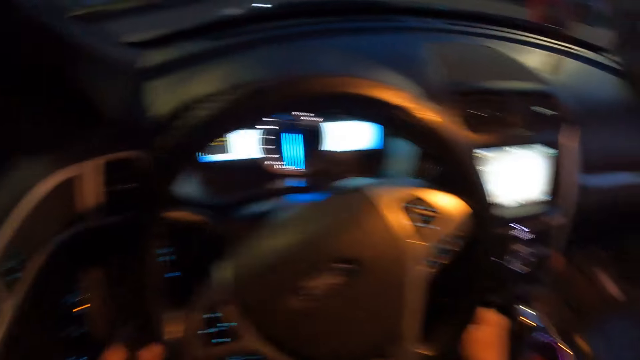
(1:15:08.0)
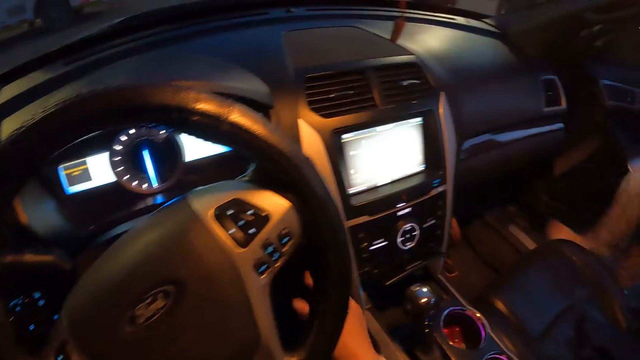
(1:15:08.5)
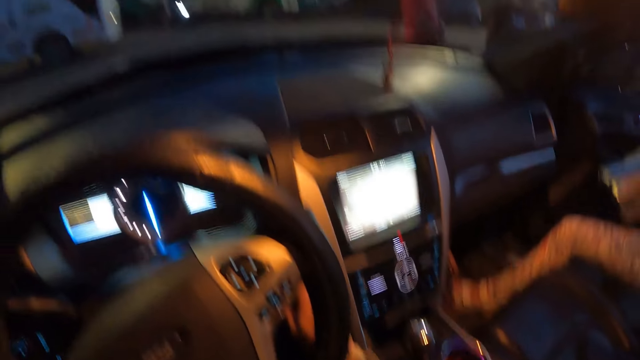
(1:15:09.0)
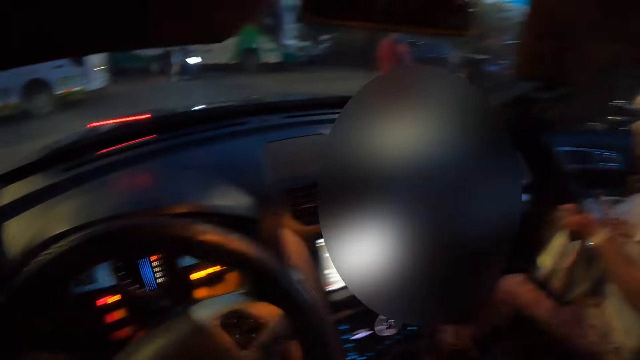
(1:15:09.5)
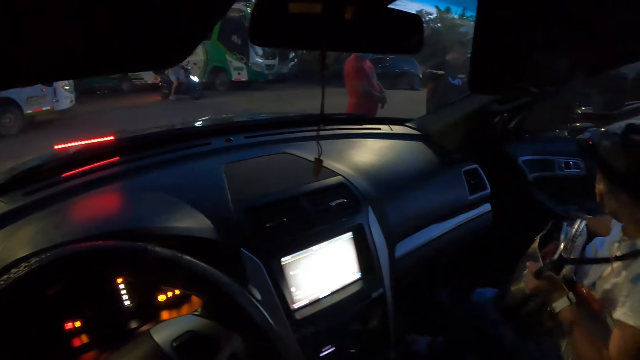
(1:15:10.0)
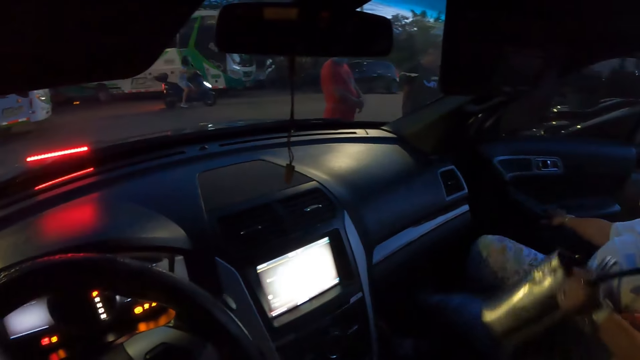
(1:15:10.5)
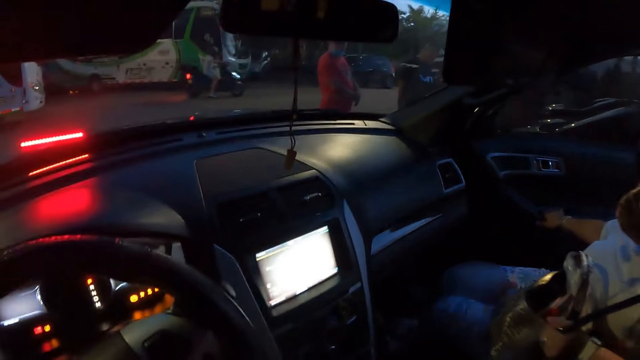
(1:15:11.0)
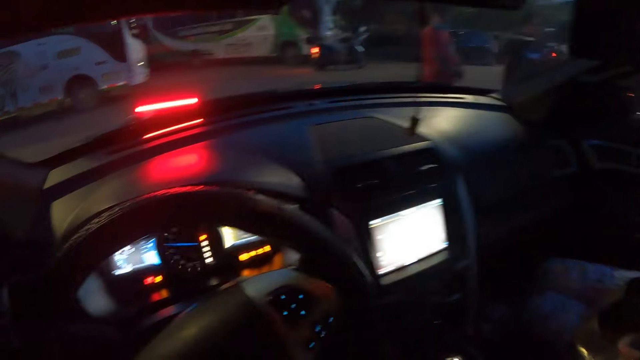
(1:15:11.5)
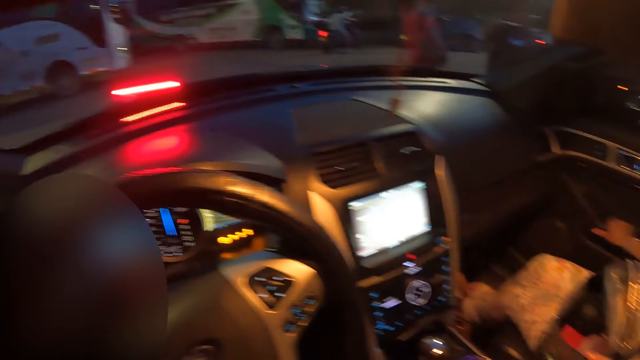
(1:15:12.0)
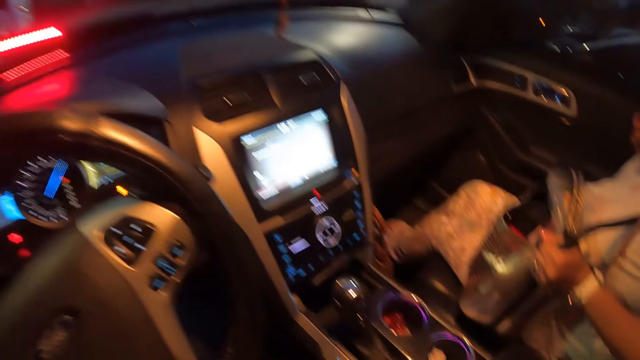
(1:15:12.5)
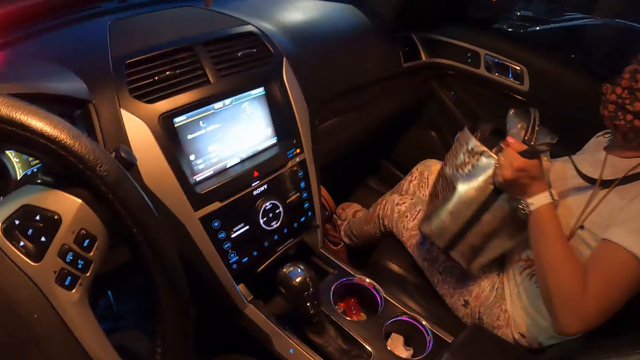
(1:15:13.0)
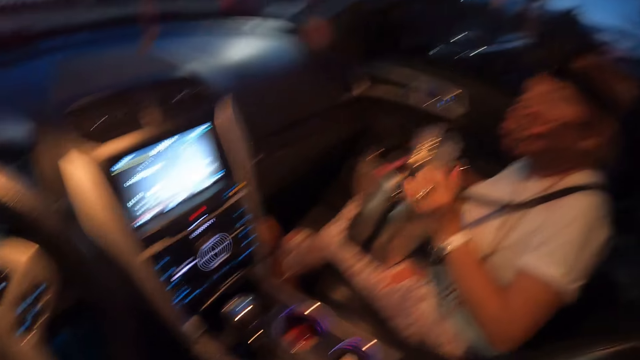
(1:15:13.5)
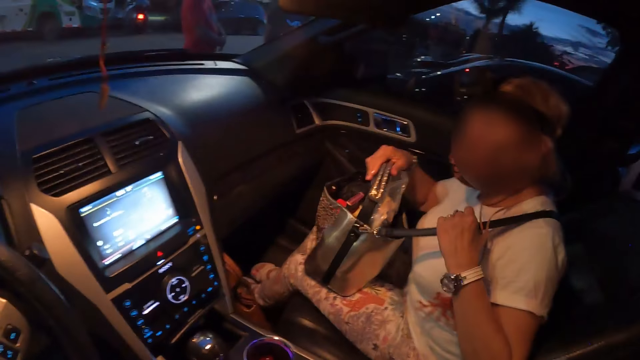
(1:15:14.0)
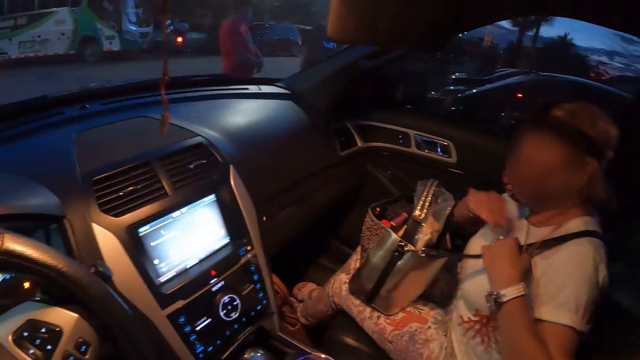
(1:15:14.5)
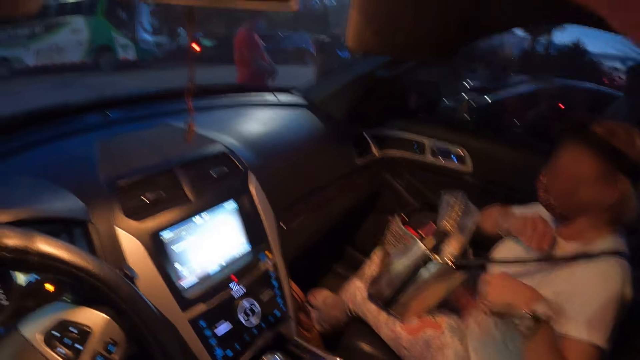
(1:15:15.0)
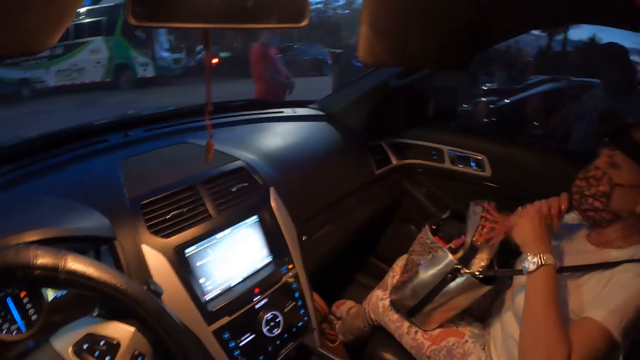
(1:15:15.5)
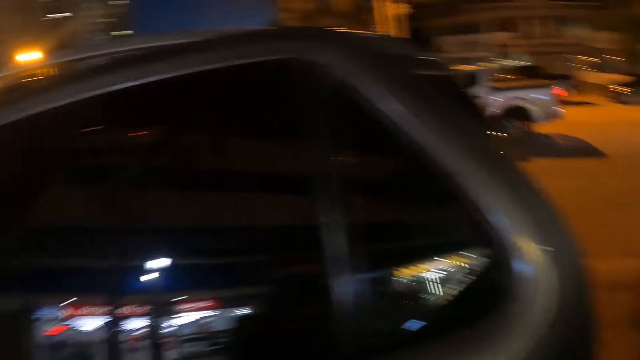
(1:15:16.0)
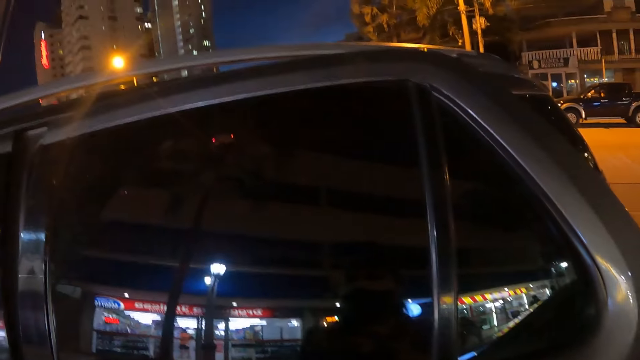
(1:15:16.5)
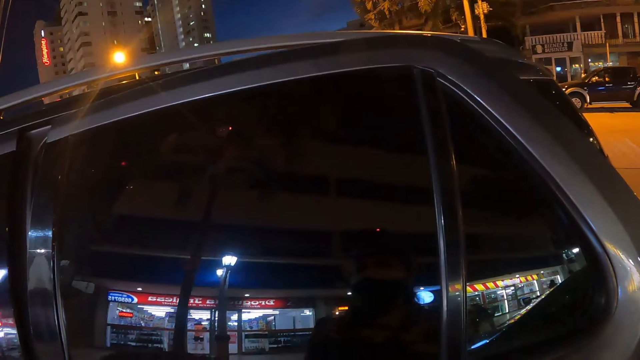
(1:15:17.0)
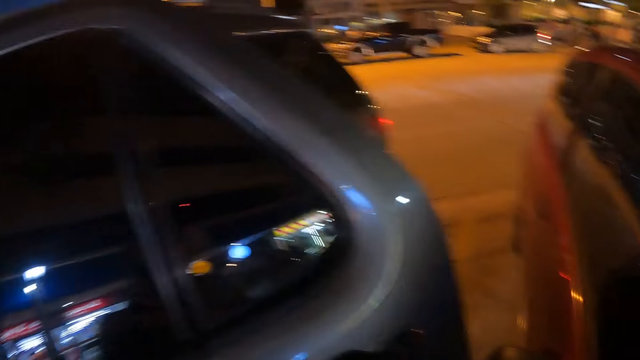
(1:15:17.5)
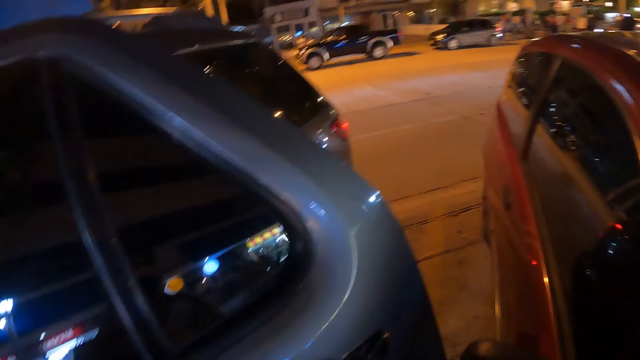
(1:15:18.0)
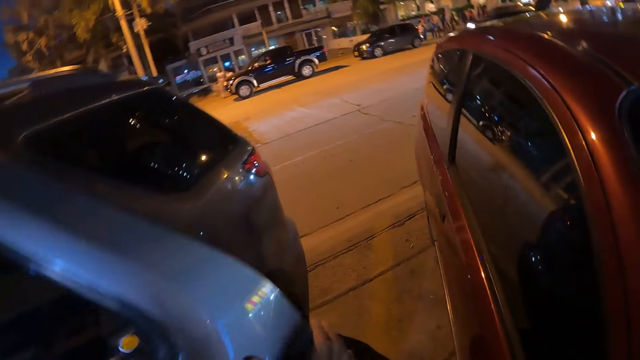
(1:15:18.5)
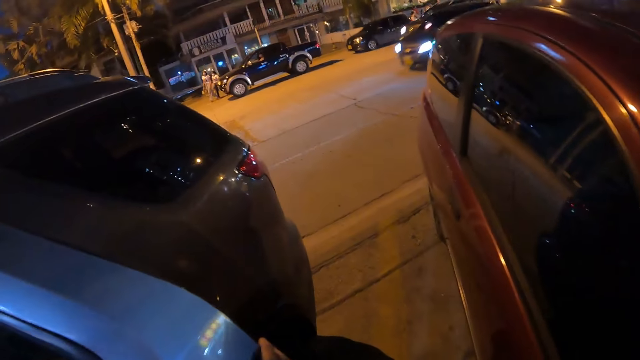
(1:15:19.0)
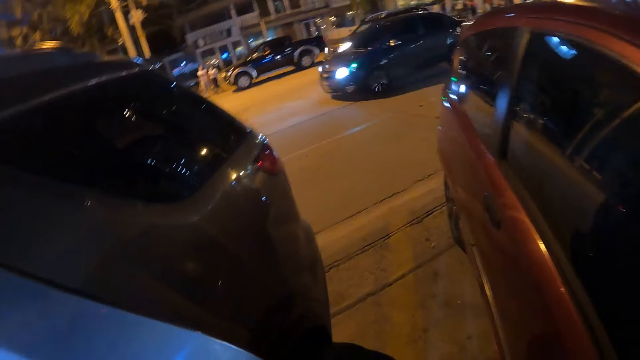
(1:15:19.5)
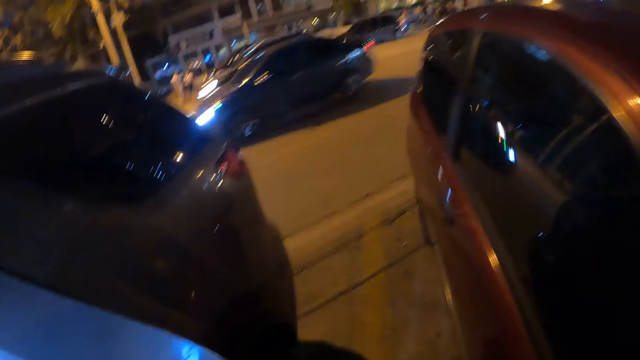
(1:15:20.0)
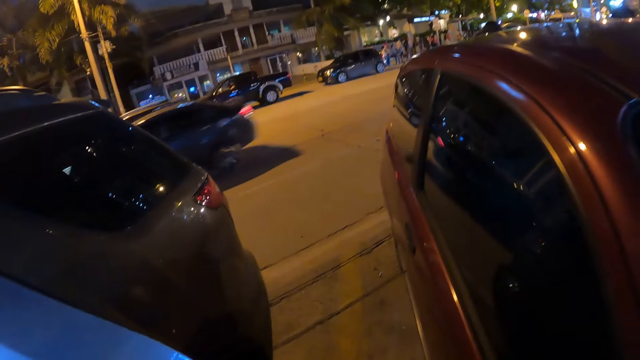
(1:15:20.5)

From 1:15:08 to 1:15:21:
The woman steps in the car with her left leg. The woman closes the car door with her right hand. The camera wearer turns on the car light. They look around a person. They look around the car.

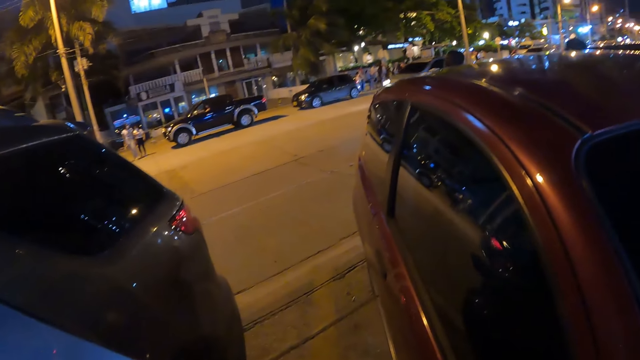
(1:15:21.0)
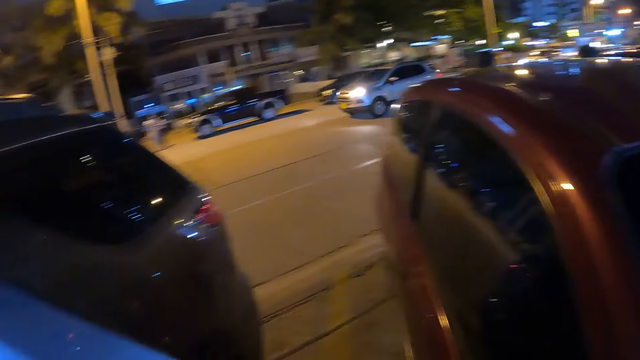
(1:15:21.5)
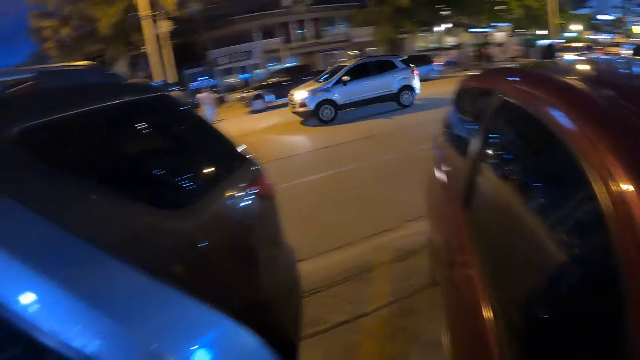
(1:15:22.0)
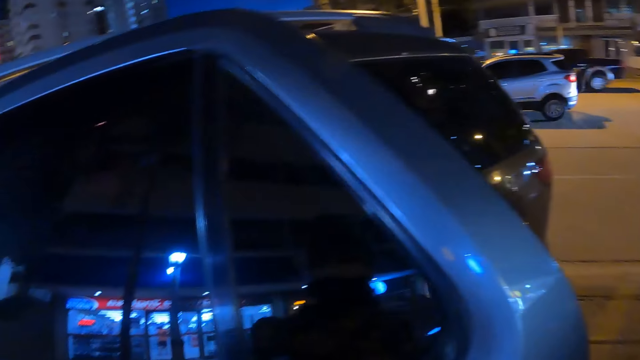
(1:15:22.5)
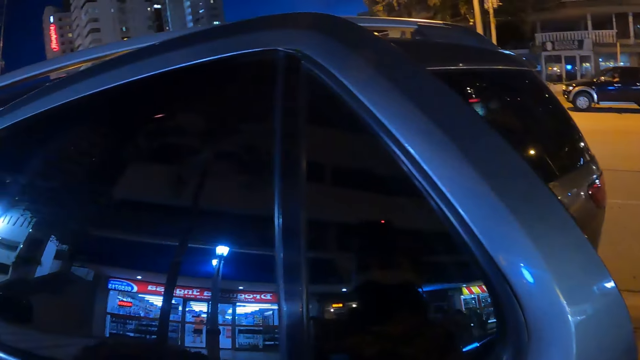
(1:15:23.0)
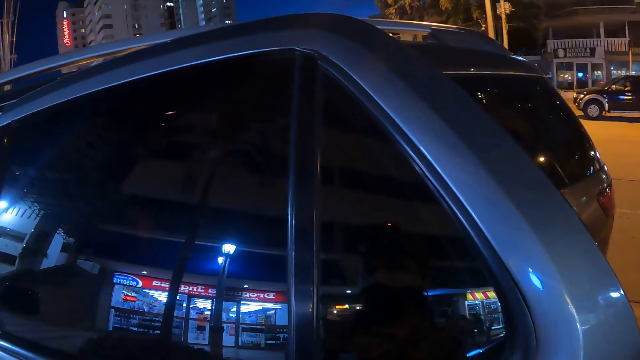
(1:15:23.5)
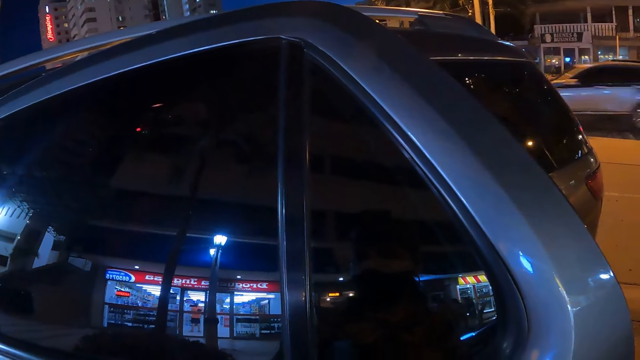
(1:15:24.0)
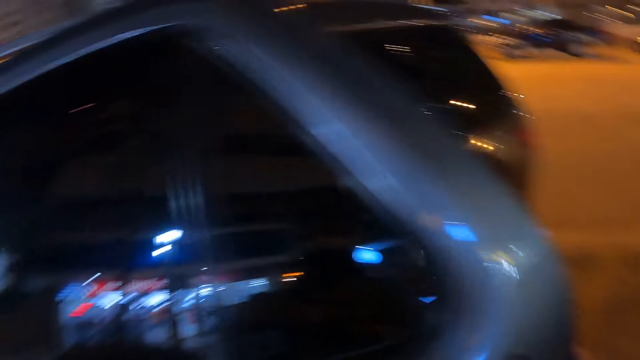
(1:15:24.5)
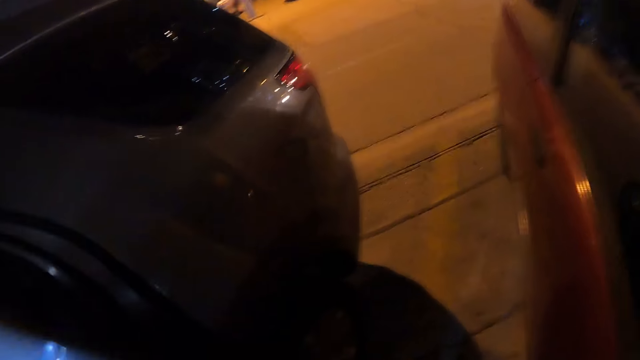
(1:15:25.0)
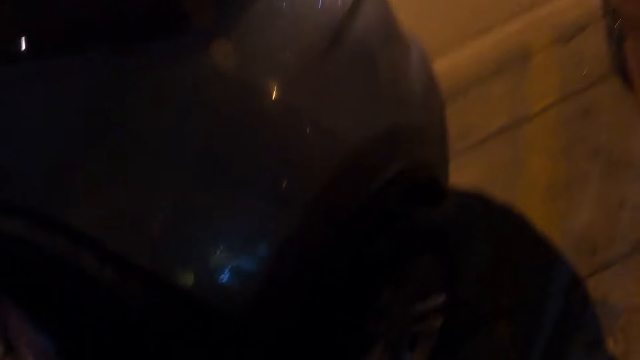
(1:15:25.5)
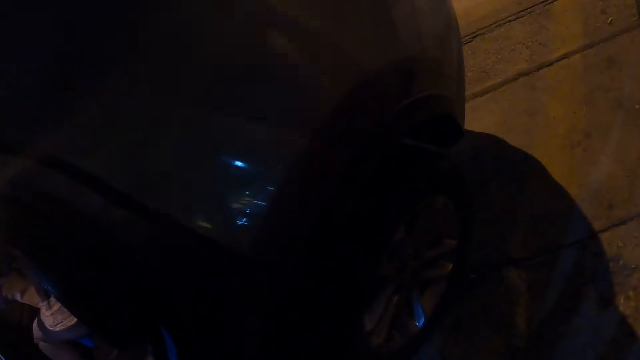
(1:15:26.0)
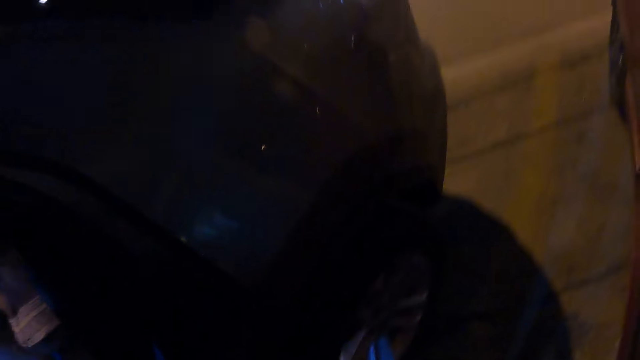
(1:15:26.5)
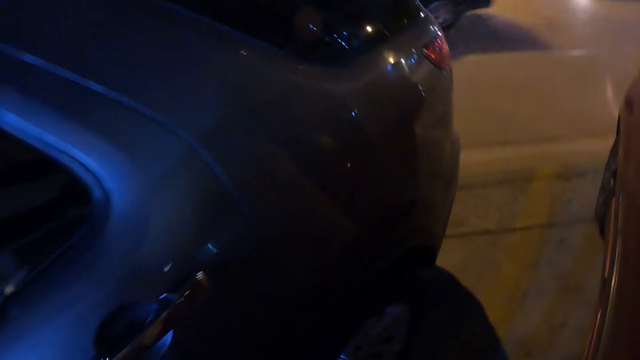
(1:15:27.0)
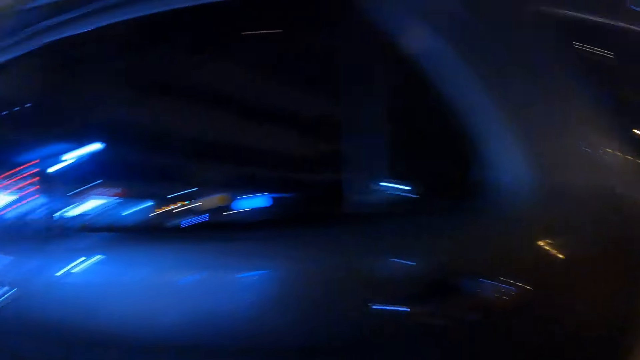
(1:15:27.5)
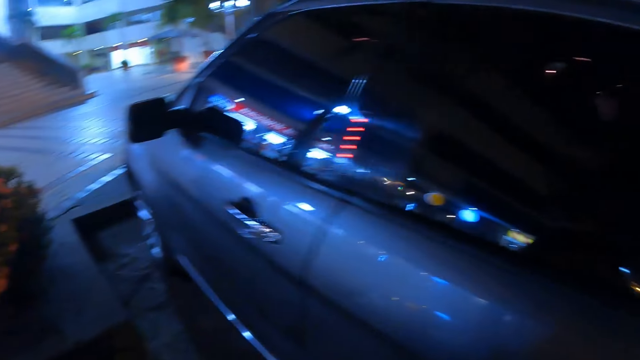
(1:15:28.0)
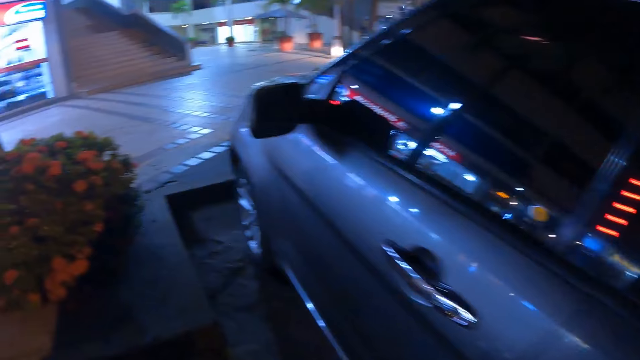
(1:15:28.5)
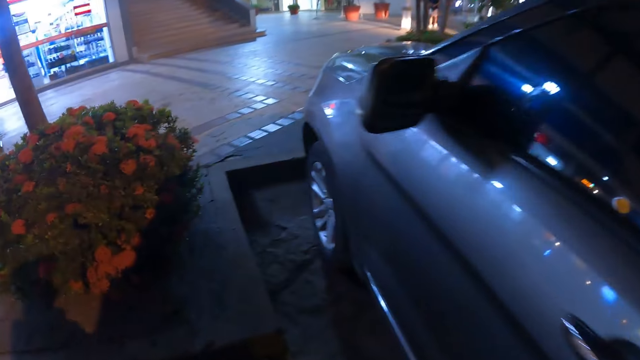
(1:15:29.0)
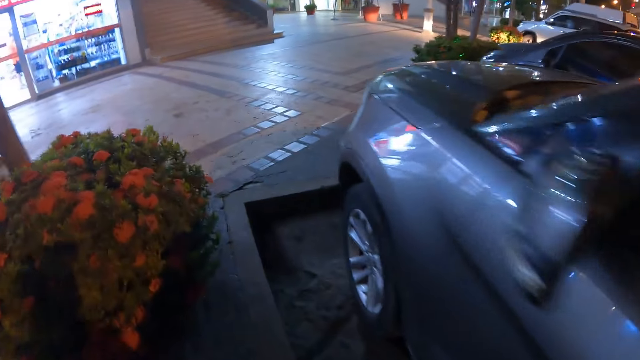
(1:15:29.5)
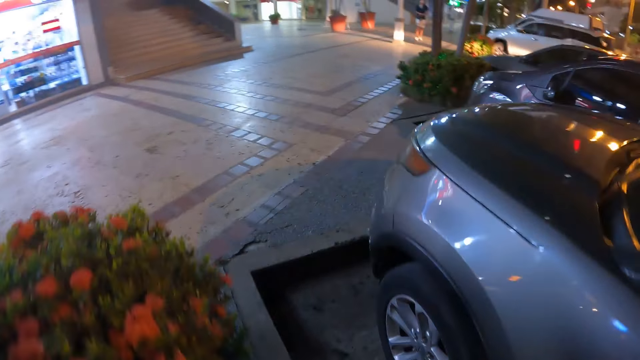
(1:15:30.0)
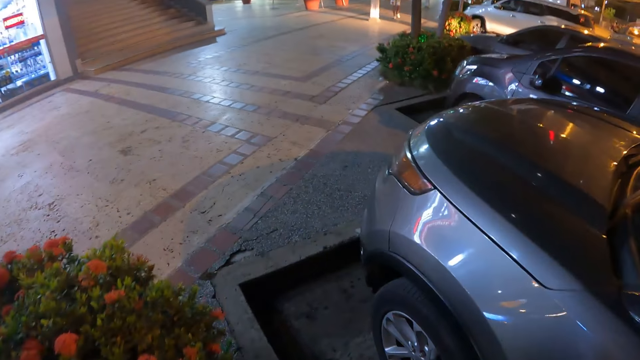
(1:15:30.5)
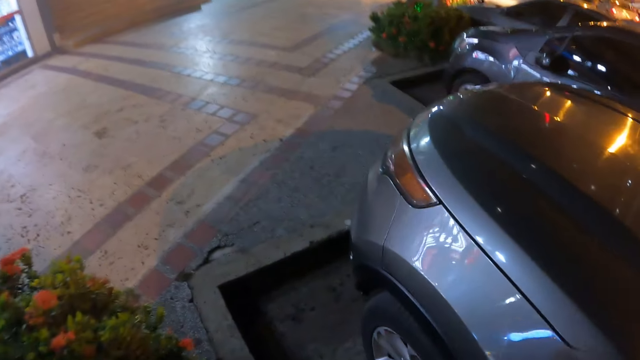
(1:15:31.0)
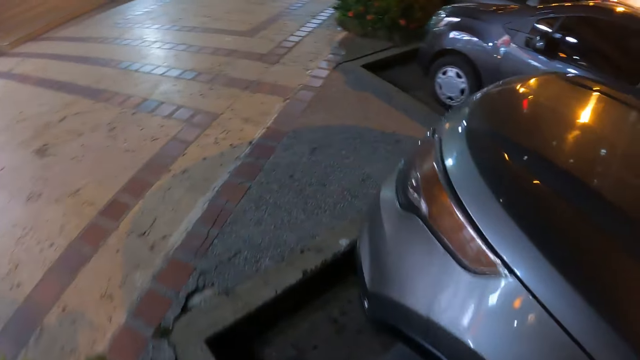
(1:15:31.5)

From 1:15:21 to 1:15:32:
The camera wearer closes the car door with her left hand. She walks around the car.
